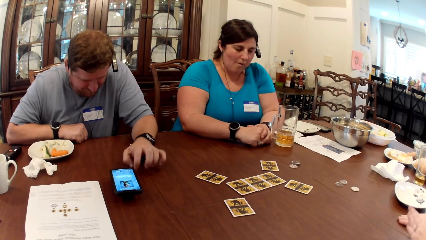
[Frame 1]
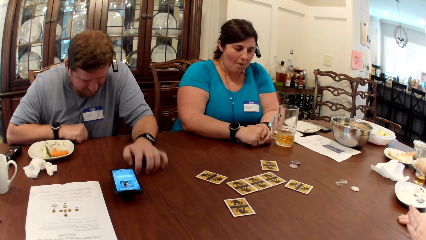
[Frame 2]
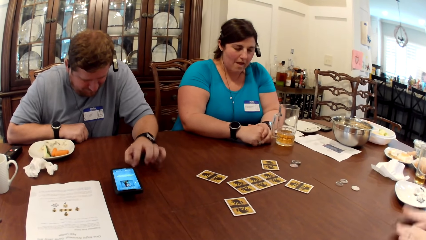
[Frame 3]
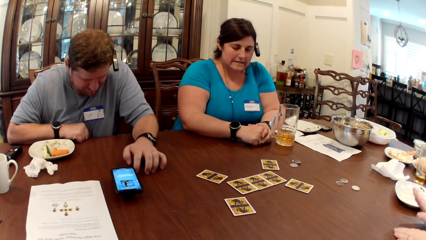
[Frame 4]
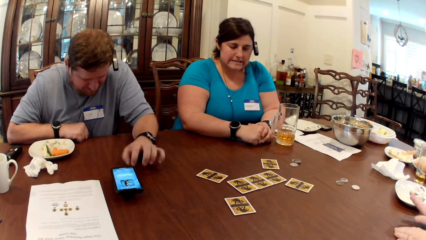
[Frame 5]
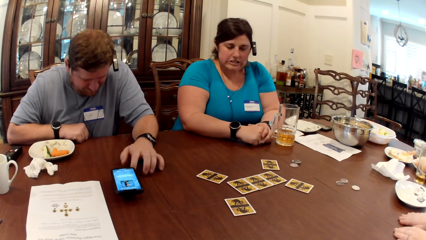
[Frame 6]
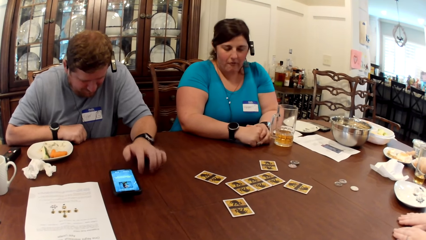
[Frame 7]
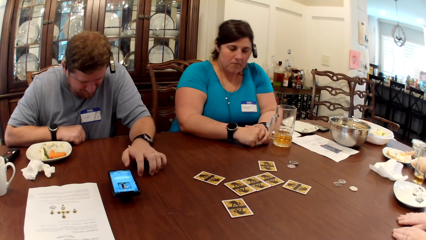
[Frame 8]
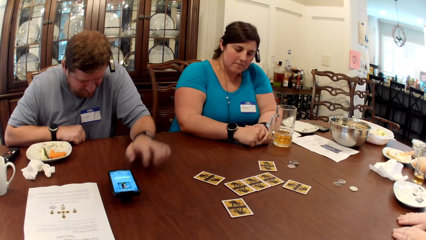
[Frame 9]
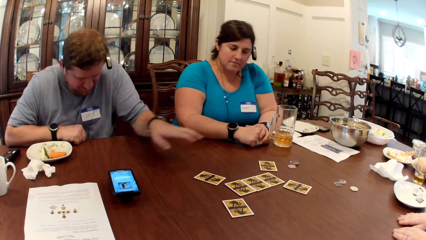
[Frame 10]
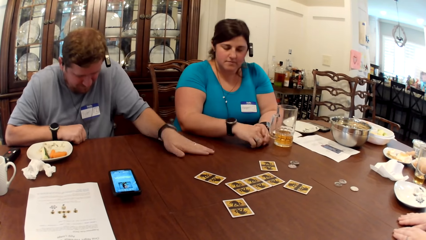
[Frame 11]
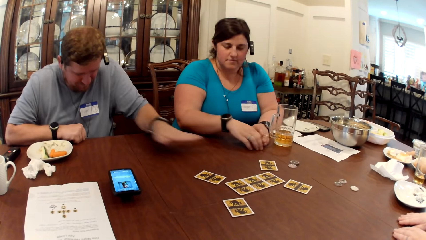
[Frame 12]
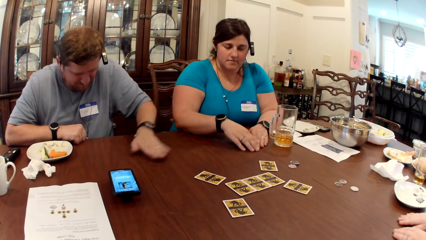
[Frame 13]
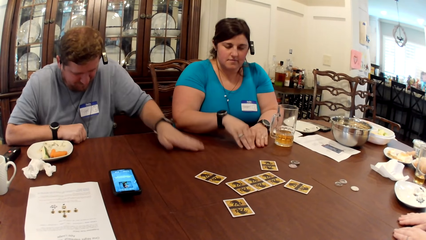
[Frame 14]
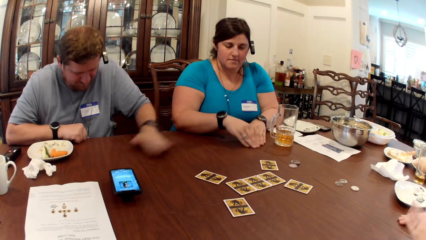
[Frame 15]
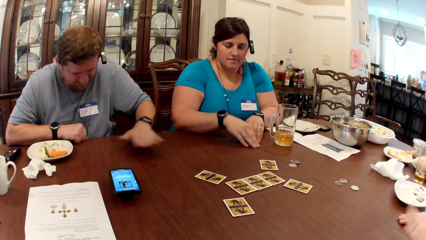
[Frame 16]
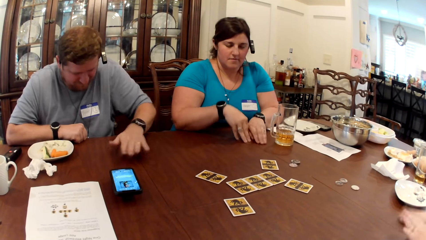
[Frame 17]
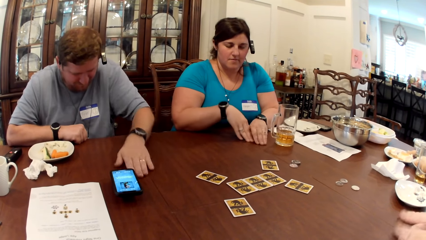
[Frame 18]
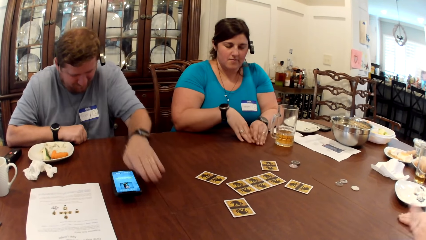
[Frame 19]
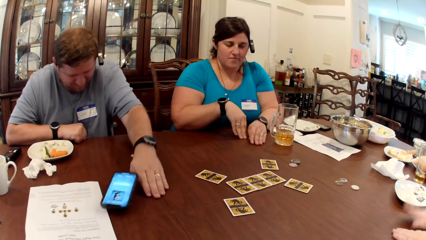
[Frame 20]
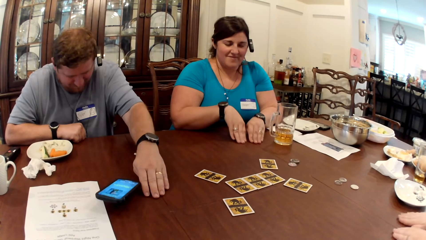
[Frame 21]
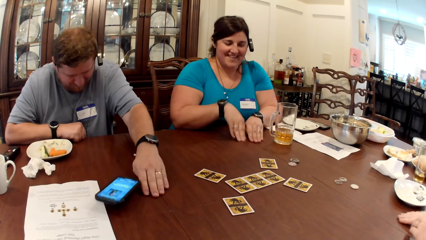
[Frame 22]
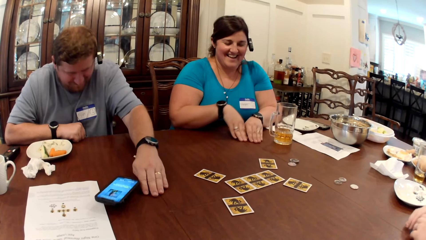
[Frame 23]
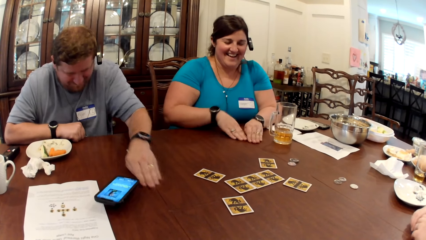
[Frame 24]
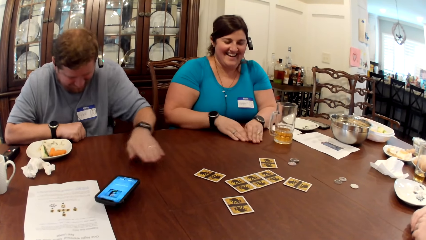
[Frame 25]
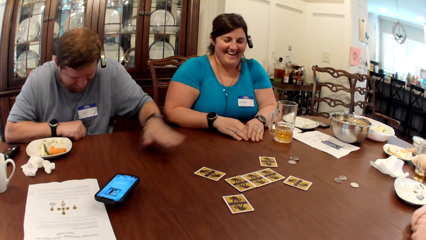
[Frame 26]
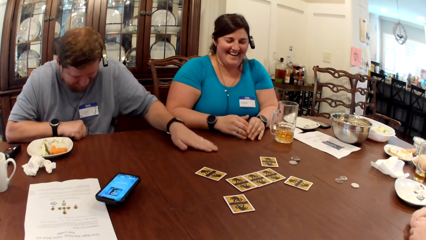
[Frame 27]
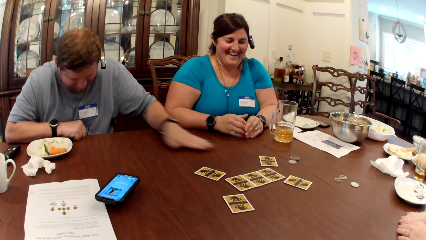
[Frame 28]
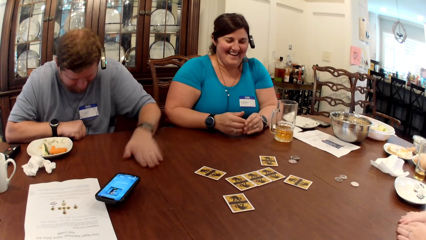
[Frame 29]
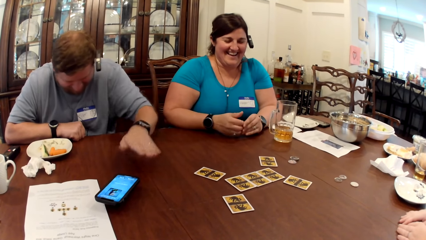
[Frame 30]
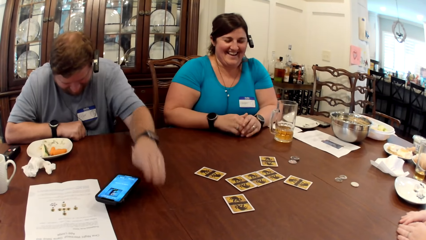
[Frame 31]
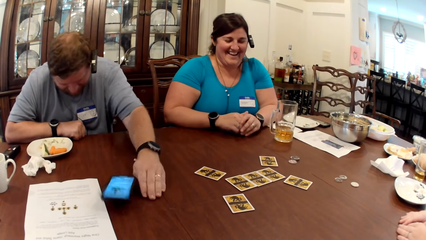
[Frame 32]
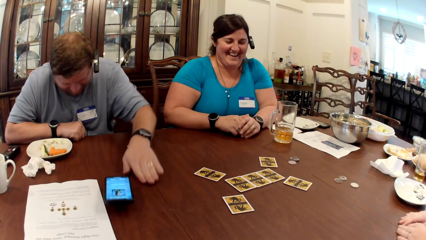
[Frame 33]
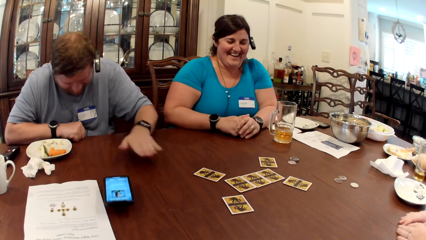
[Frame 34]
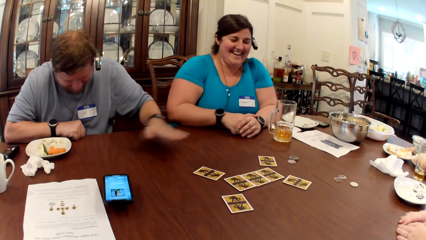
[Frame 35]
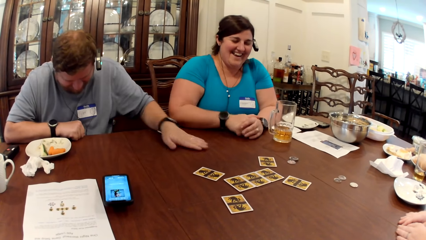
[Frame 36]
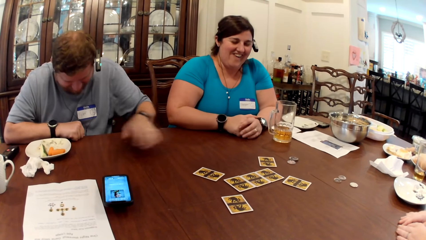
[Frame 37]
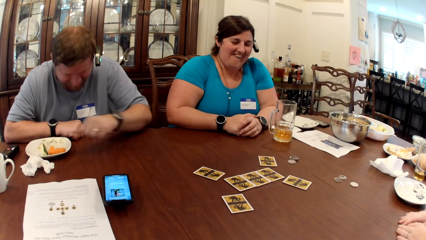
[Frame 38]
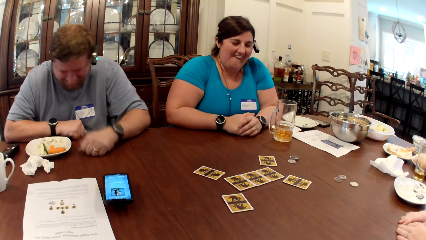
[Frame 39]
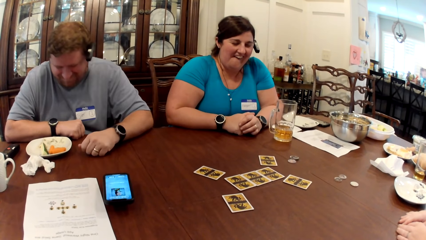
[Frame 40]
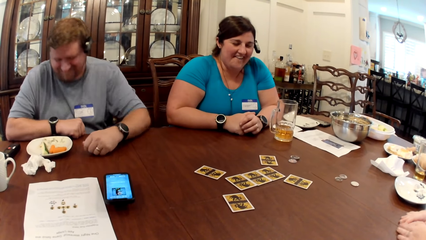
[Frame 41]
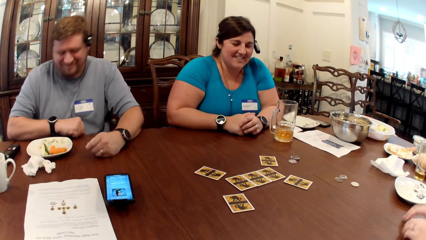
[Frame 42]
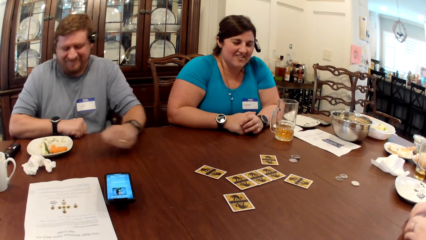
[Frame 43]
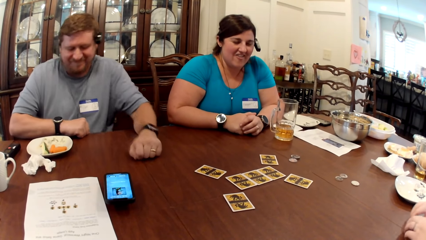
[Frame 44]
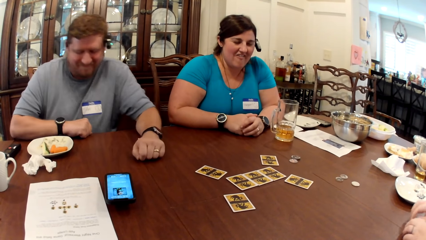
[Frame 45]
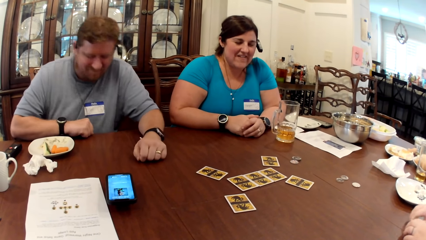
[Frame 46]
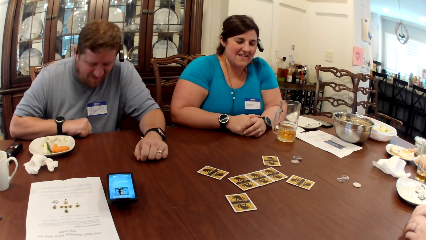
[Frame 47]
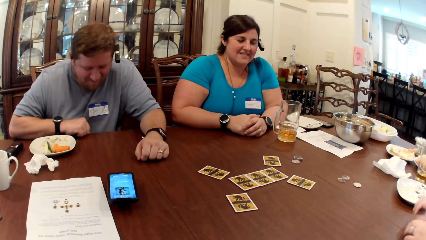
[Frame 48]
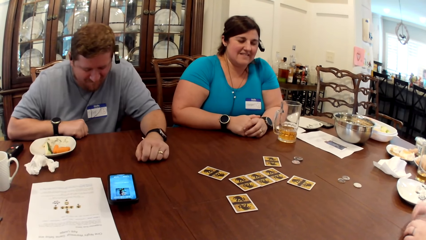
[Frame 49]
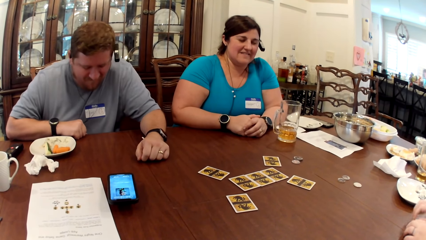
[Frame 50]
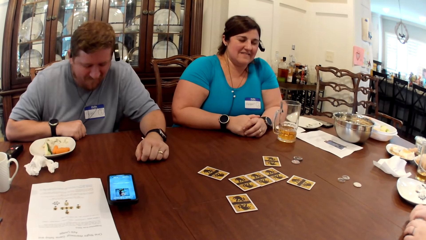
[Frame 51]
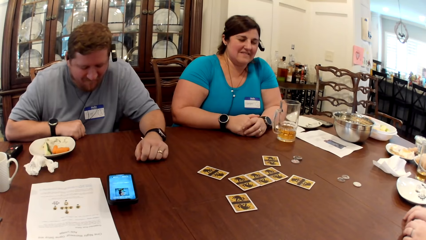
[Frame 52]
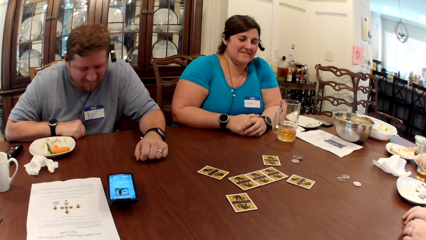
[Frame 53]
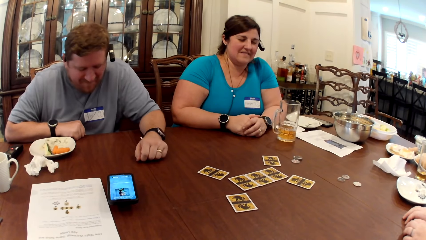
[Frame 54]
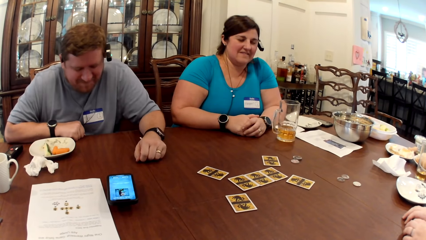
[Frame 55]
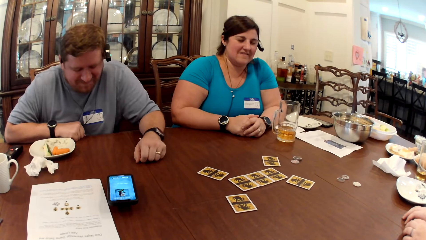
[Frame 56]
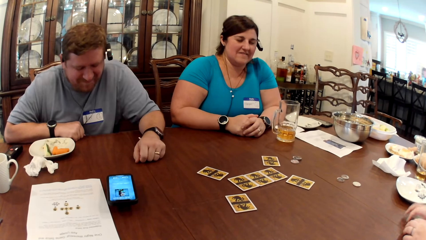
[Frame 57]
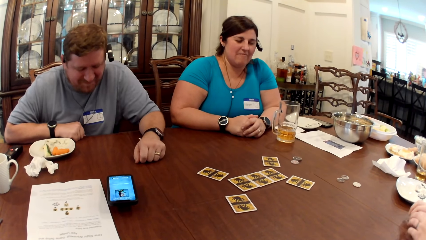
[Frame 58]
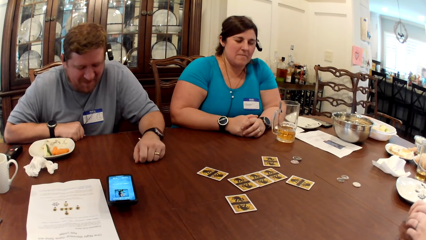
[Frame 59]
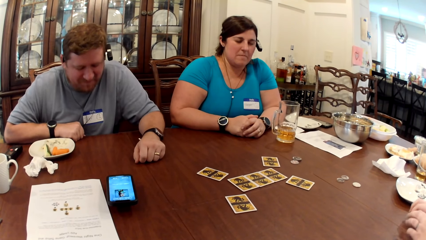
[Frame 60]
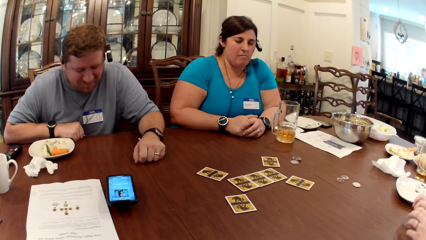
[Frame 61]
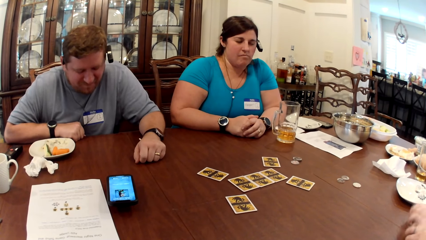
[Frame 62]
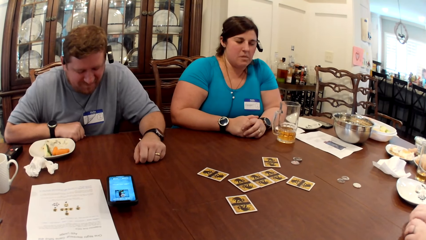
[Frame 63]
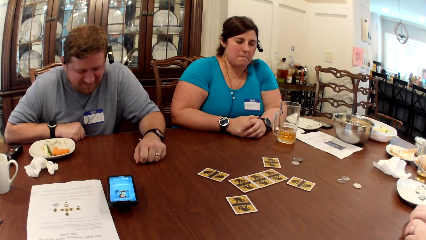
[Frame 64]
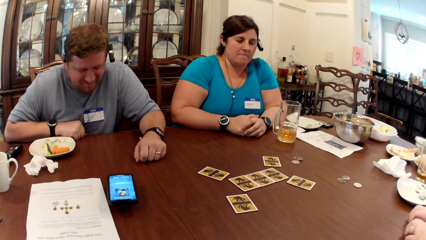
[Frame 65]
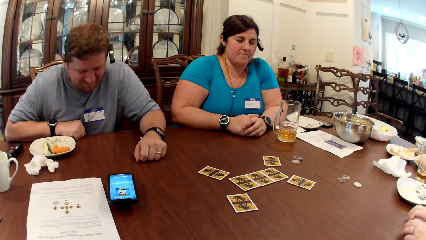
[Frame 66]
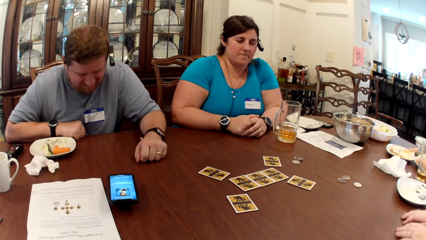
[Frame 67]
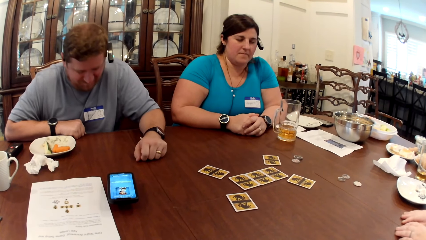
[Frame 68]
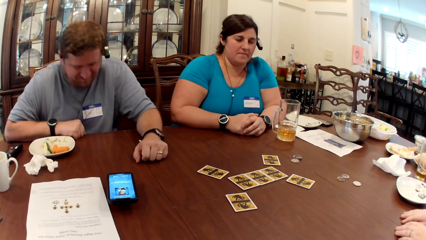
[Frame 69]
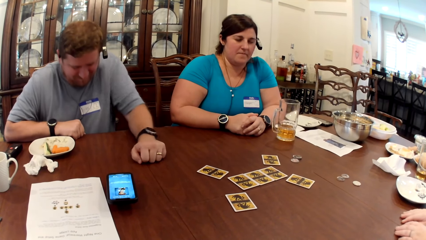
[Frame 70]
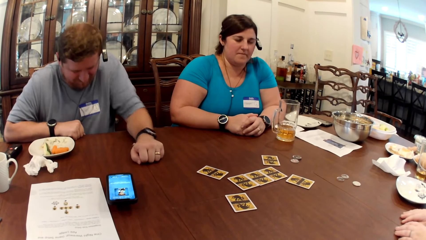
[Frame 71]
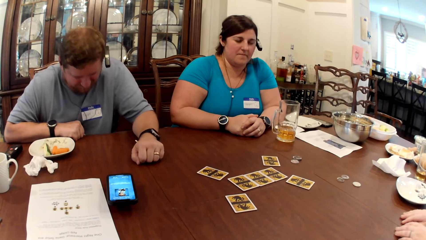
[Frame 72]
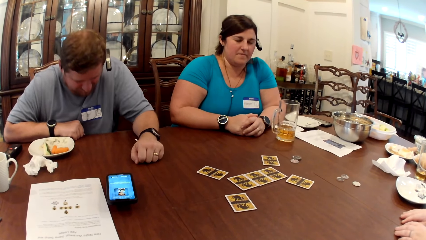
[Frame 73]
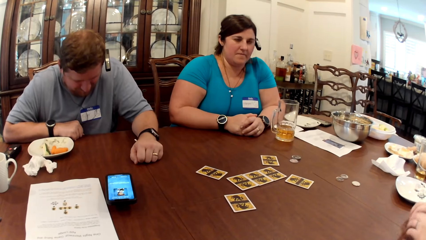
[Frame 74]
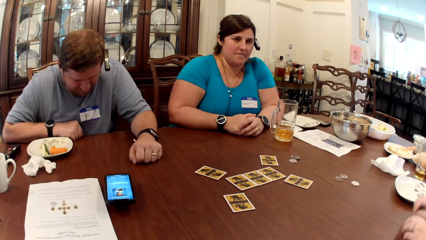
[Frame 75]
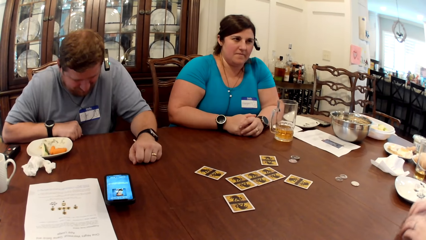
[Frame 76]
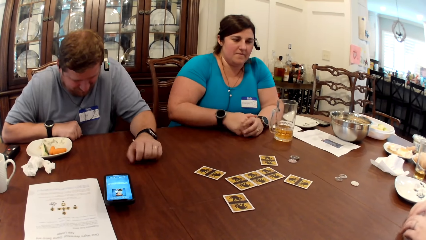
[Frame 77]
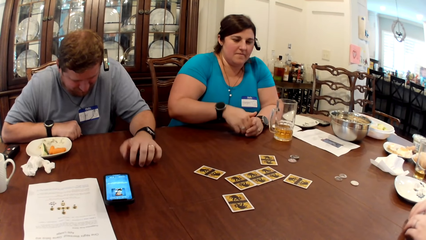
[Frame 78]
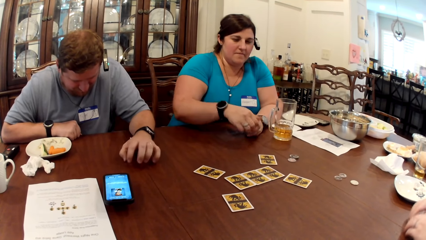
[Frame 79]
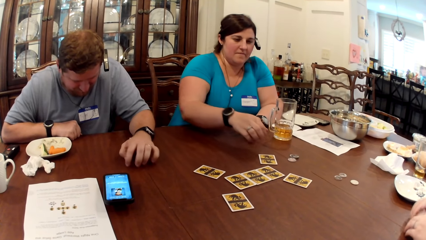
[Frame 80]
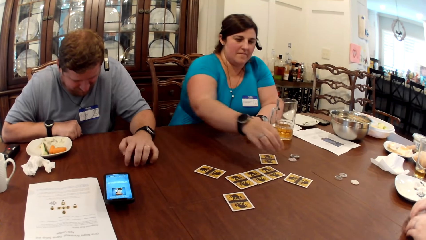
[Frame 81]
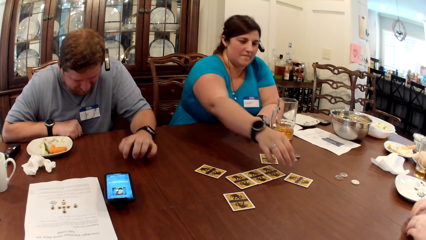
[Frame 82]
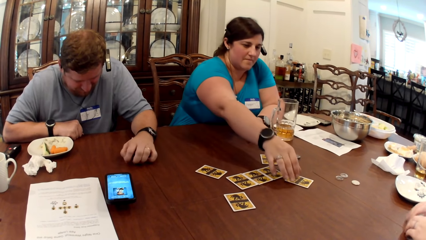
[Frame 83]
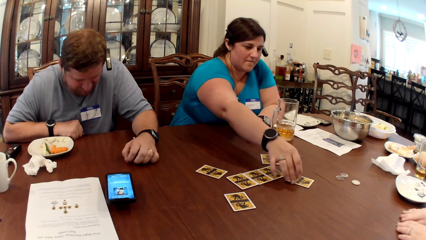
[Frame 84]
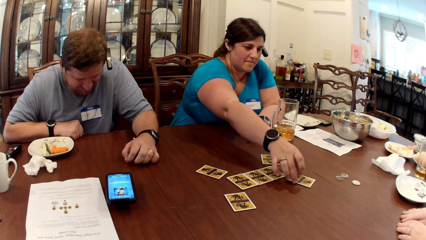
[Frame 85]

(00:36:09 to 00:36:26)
The man pushes his phone on the table with his left hand. He taps his left hand on the table.
